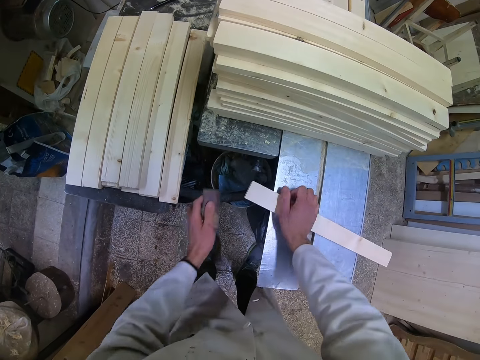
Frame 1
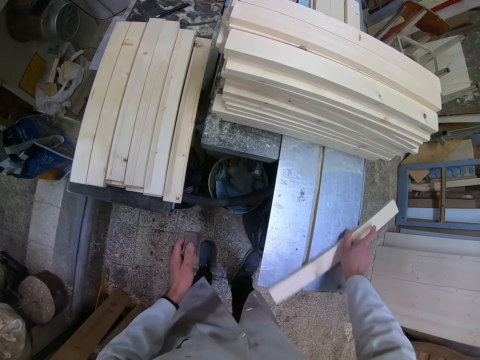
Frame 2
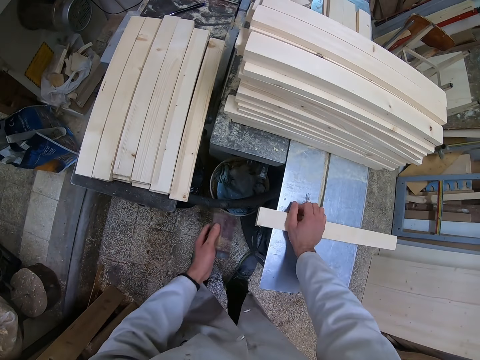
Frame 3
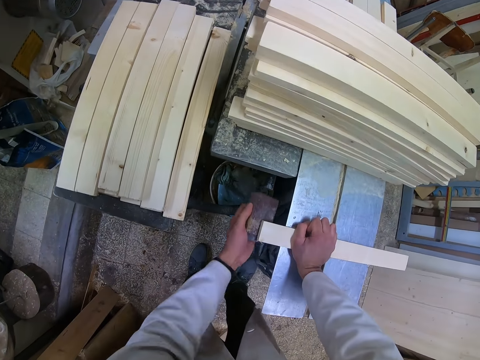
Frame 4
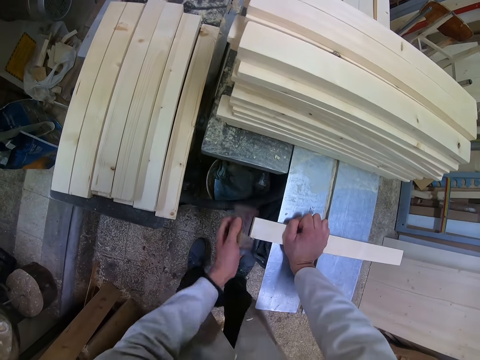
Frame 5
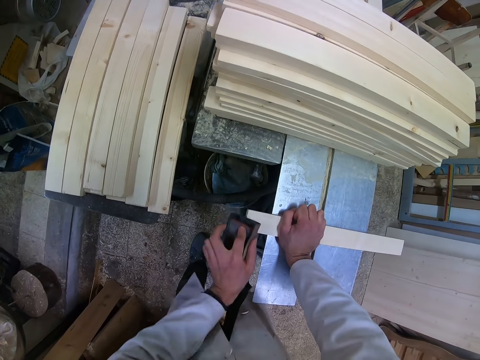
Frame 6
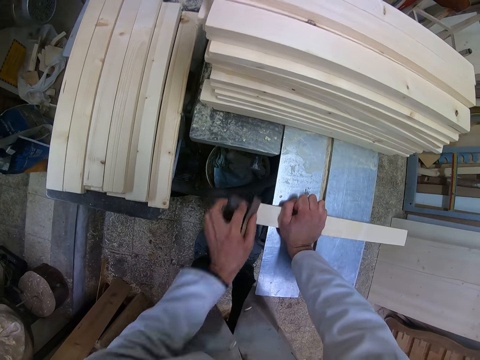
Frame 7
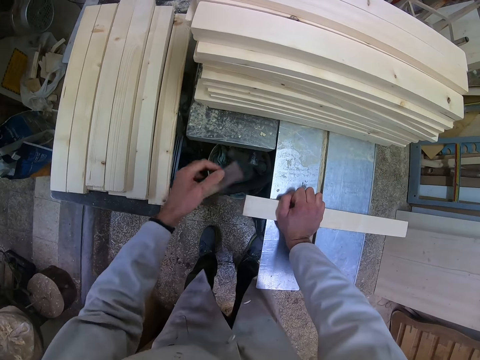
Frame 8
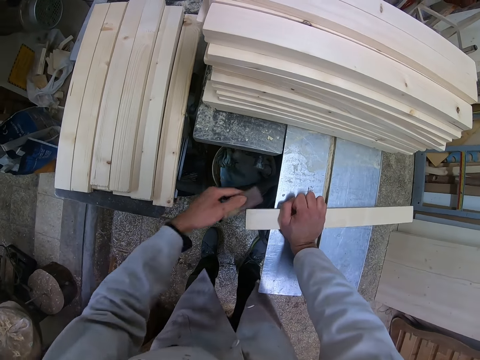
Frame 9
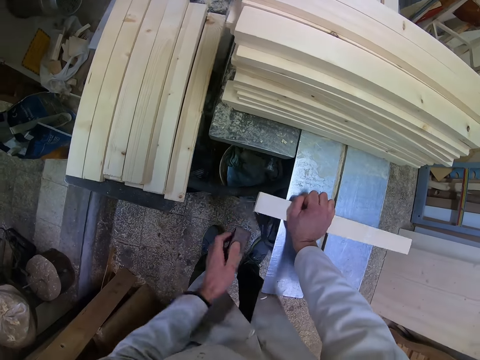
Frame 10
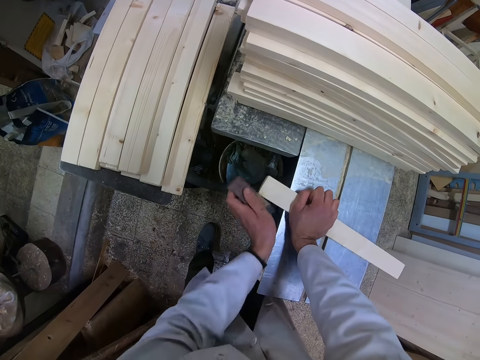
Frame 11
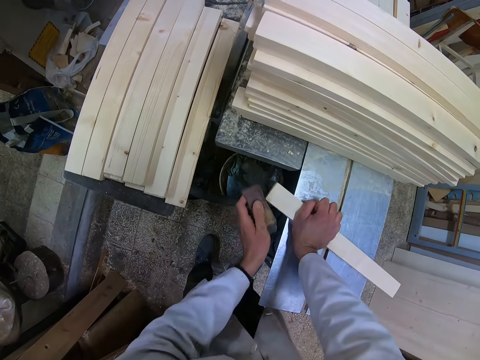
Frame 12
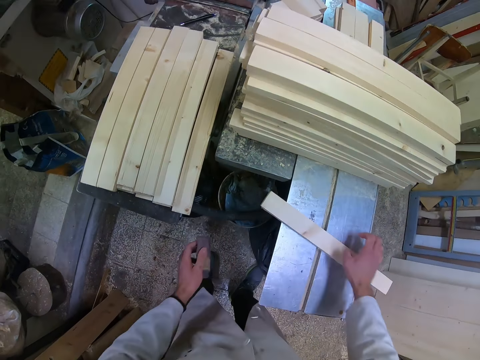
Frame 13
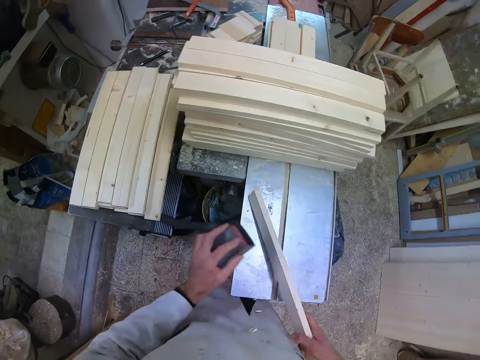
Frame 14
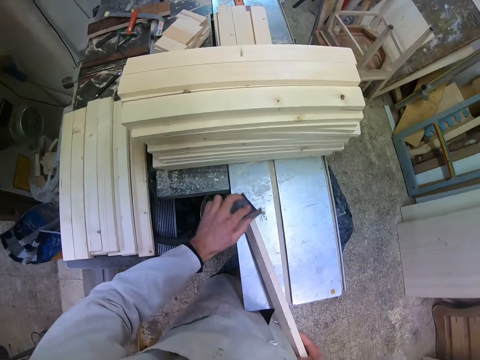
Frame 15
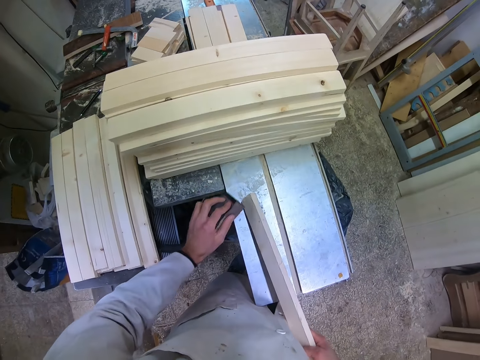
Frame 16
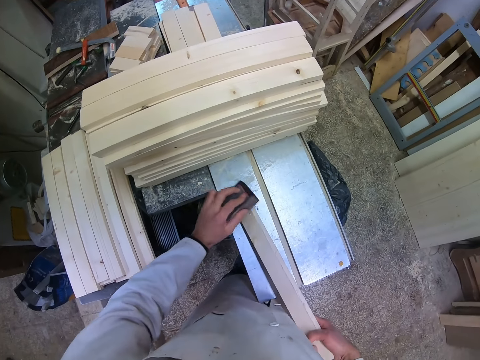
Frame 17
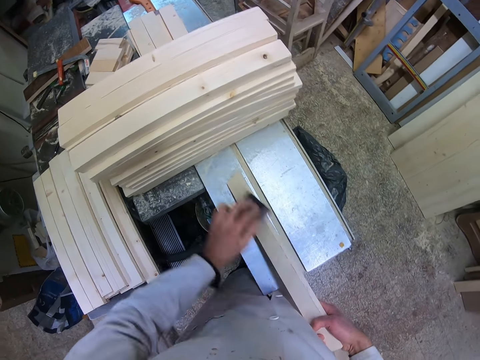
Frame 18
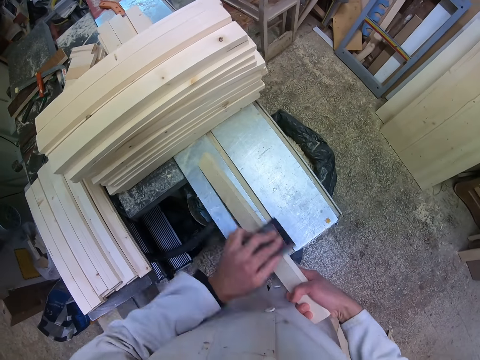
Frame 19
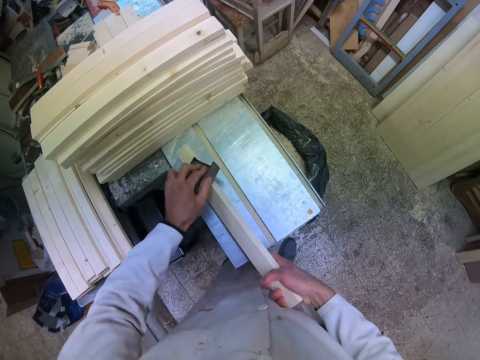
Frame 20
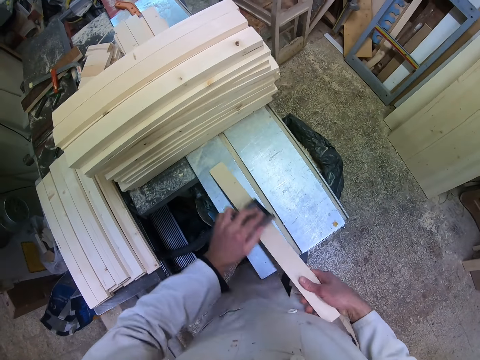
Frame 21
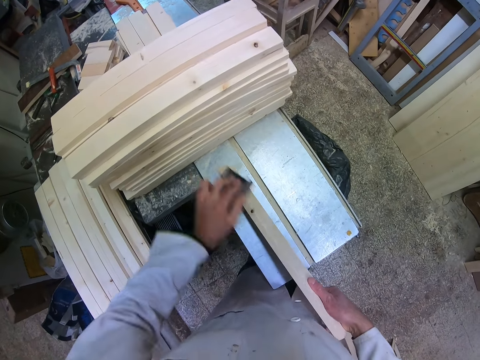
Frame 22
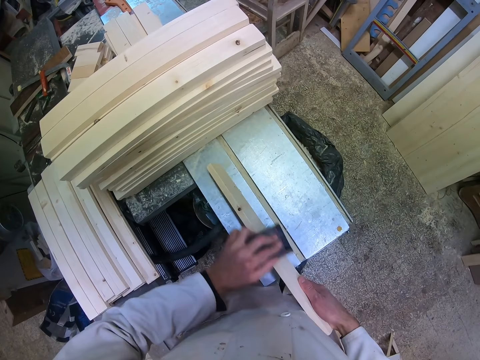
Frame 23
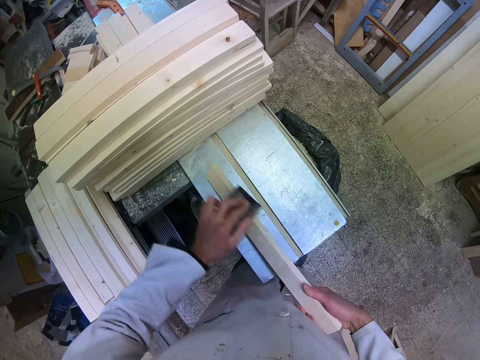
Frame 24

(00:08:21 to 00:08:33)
The camera wearer flips the piece of wood or timber. They press the timber. They smoothen the piece of wood on the end with the sandpaper. They pick up the timber. They wipe the end of the timber and wipe the height of the timber.

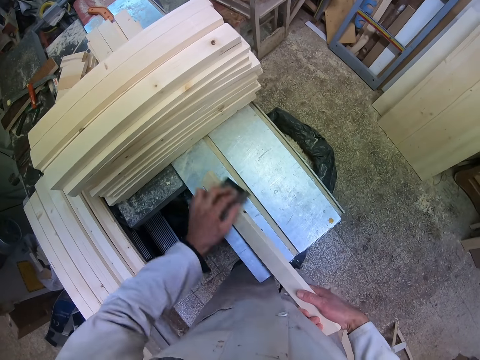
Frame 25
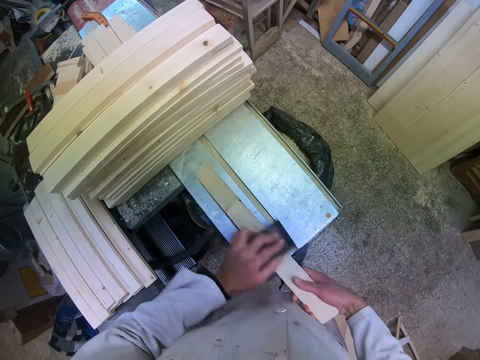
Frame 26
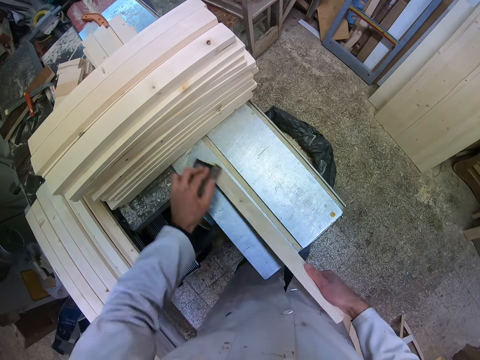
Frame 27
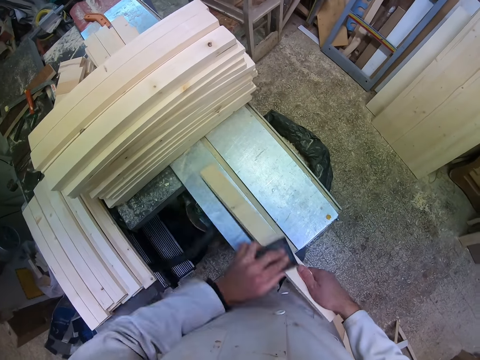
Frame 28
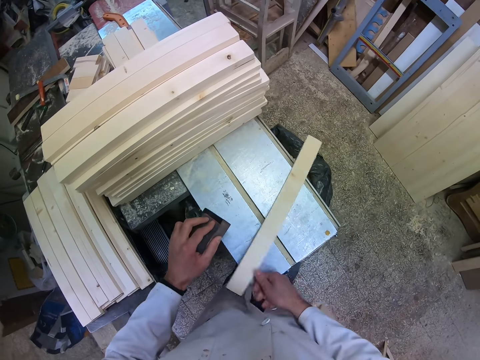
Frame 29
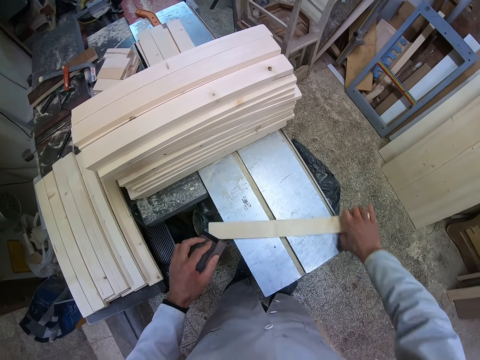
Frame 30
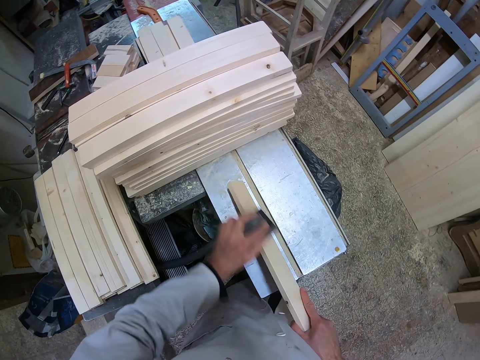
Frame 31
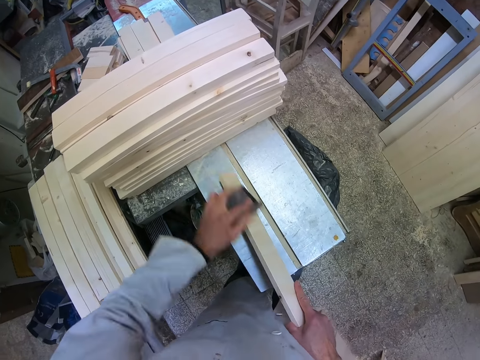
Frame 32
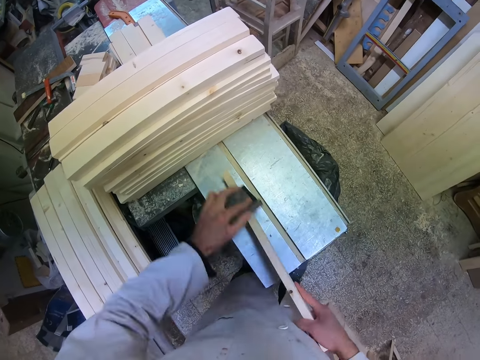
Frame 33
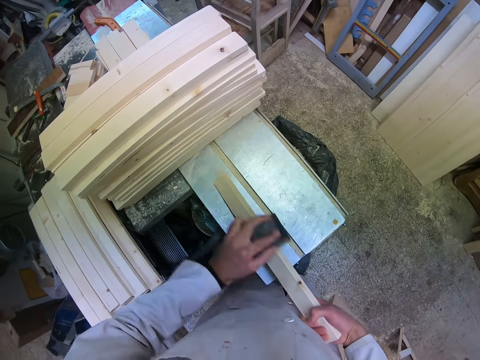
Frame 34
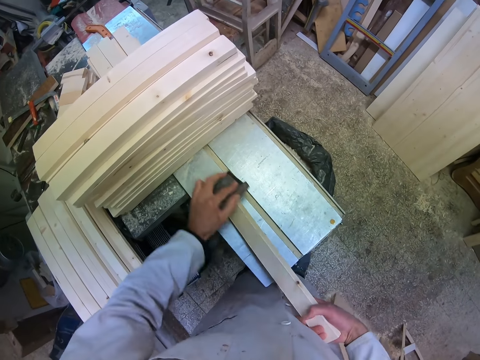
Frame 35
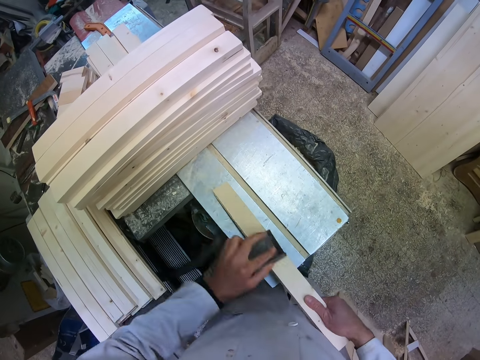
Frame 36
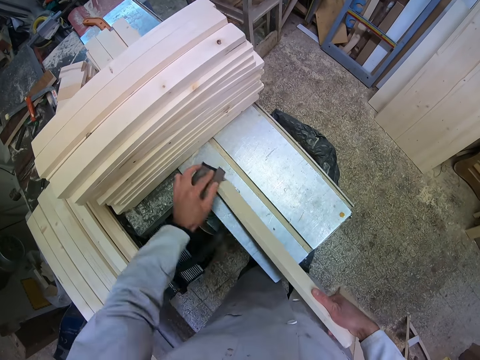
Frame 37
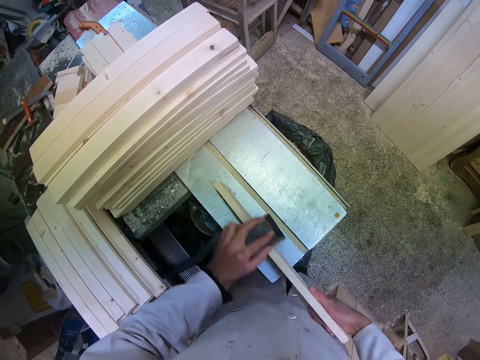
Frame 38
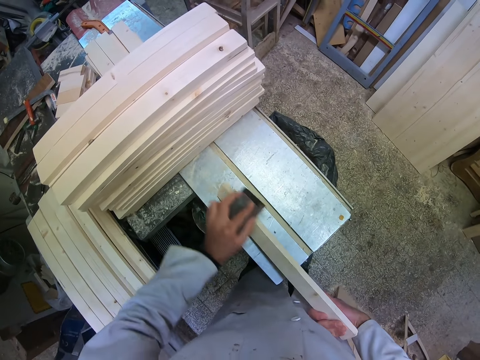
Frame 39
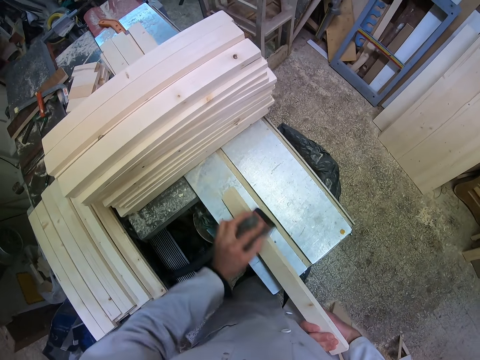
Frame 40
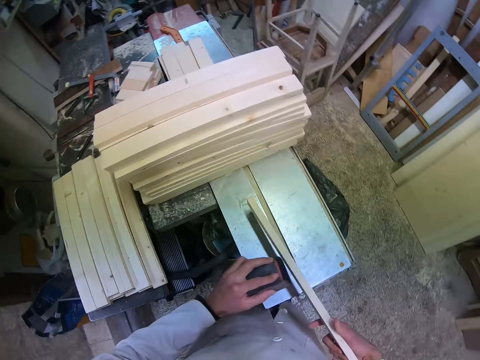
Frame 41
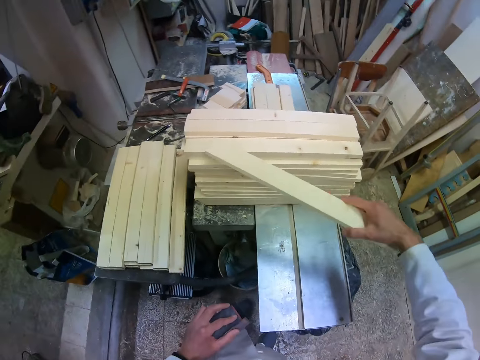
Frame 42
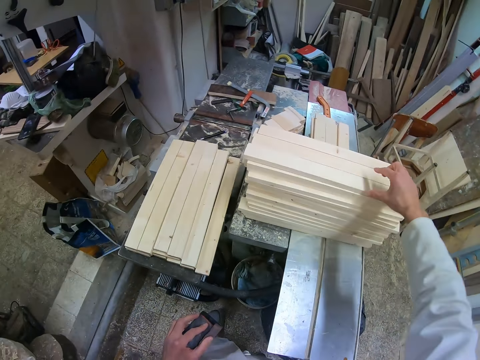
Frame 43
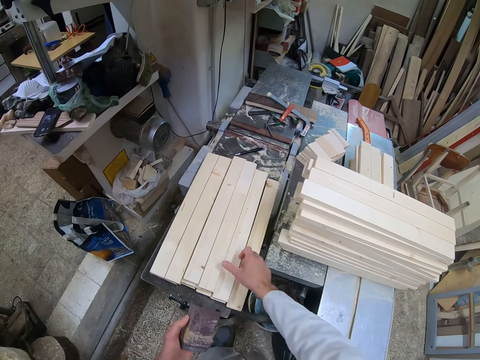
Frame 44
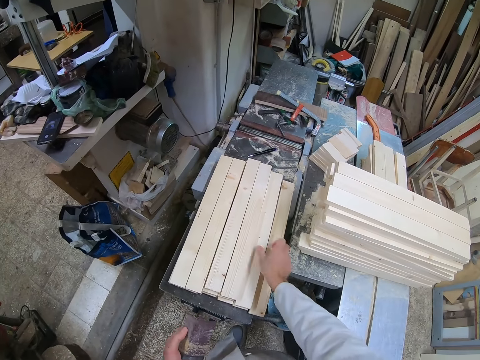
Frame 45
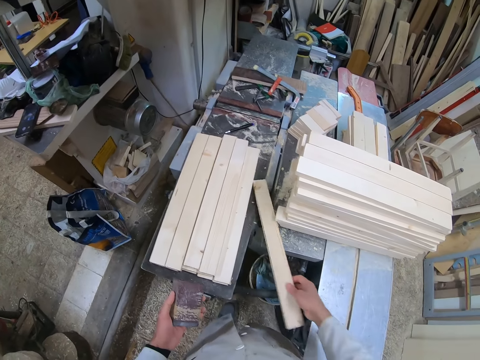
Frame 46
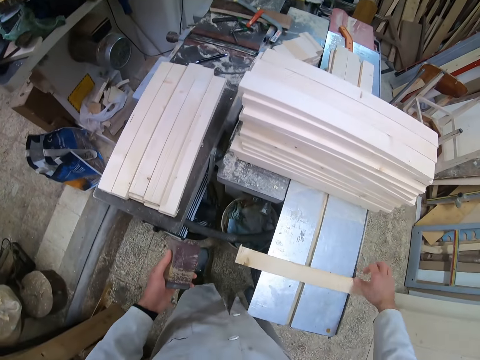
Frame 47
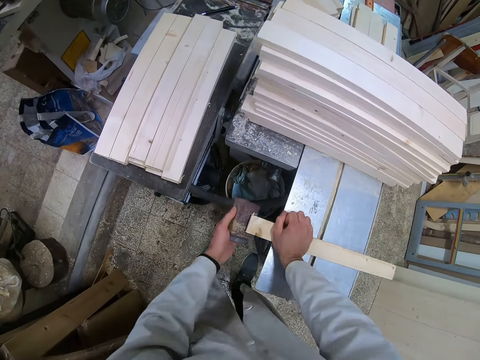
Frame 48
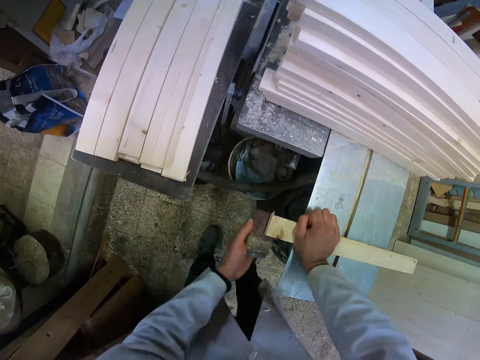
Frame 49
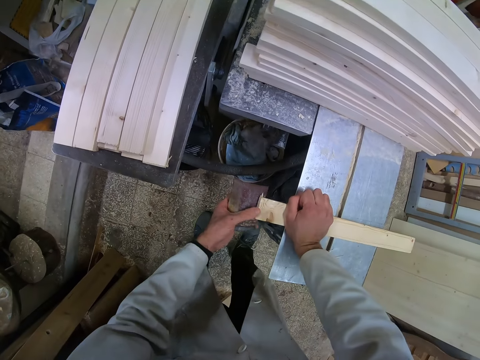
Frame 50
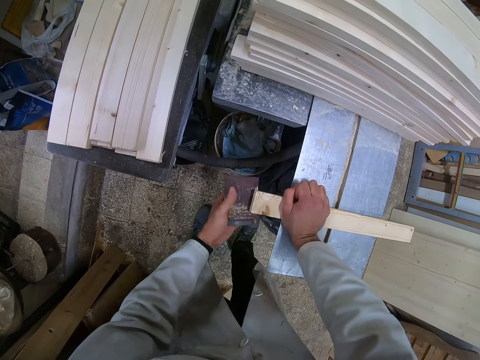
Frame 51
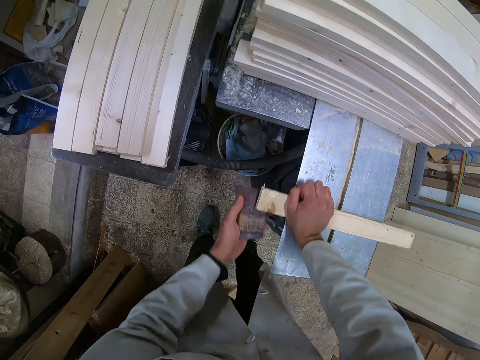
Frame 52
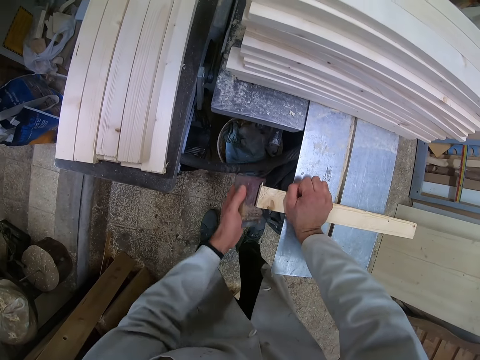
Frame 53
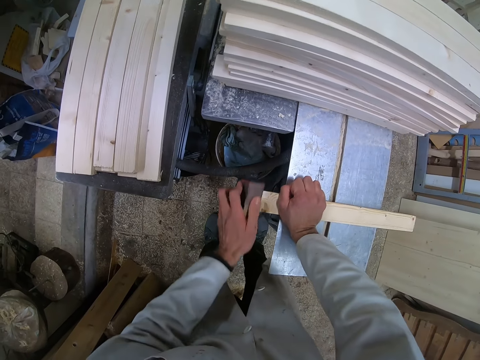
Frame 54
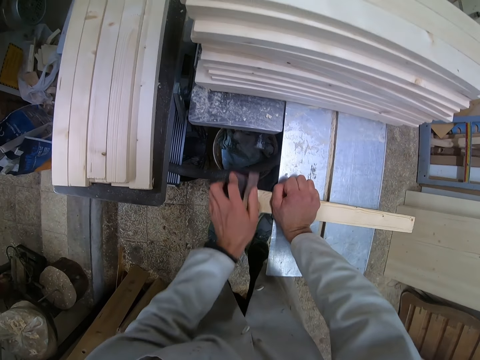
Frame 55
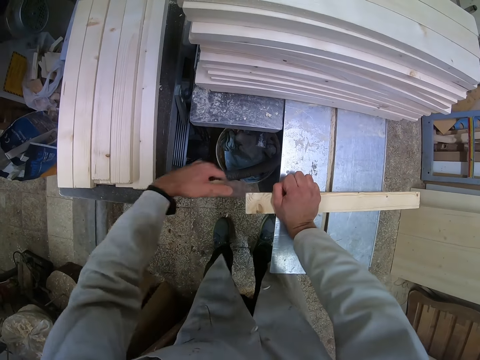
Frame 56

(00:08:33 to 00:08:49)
The camera wearer flips the piece of wood or timber. He places the timber on the surface. He smoothens the height of the piece of wood with the sandpaper. He drops the piece of wood on the other pieces of wood on the cutting machine. He picks up another piece of wood from the rest with his right hand. He places the timber on the surface. He drops the sandpaper on the cutting machine. He smoothens the edge of the piece of wood with the sandpaper. He presses the timber on the surface. He touches the edge of the timber.
